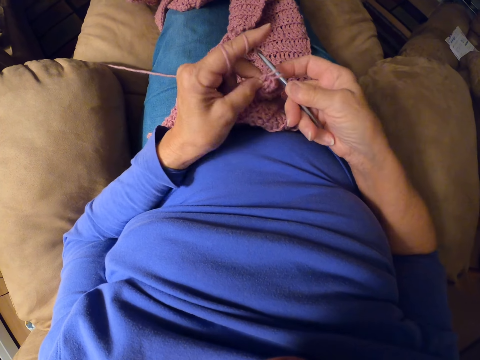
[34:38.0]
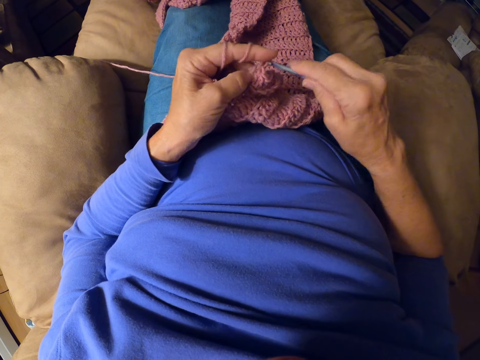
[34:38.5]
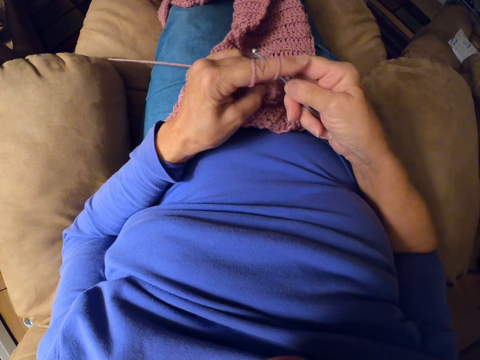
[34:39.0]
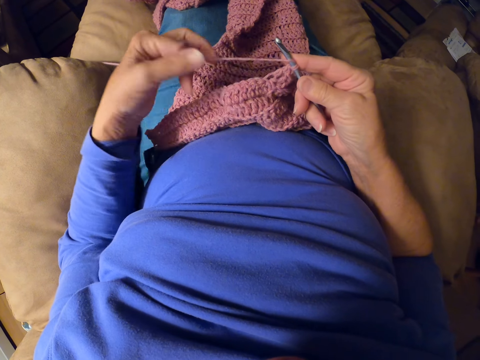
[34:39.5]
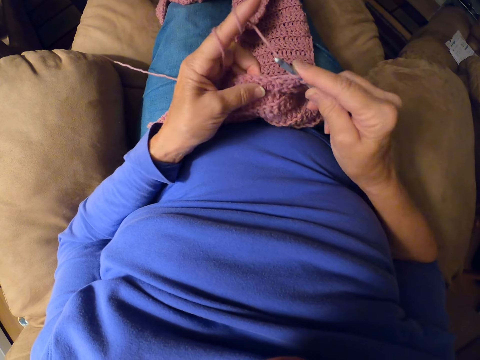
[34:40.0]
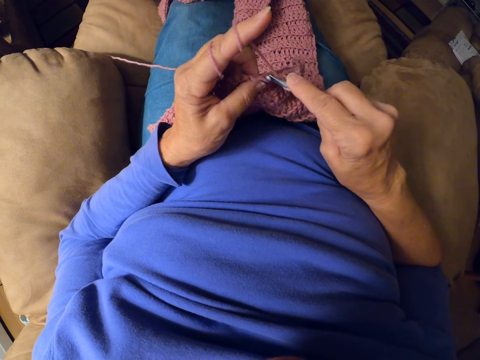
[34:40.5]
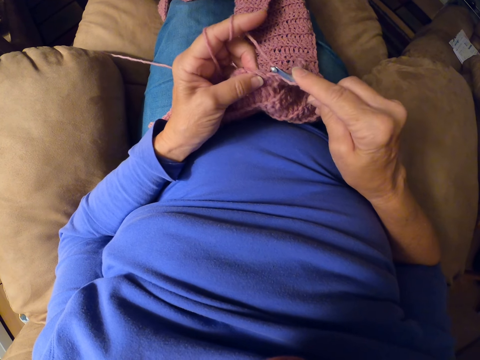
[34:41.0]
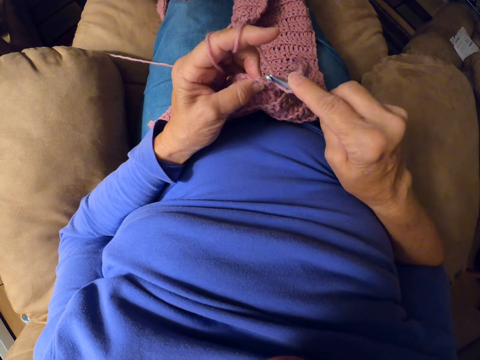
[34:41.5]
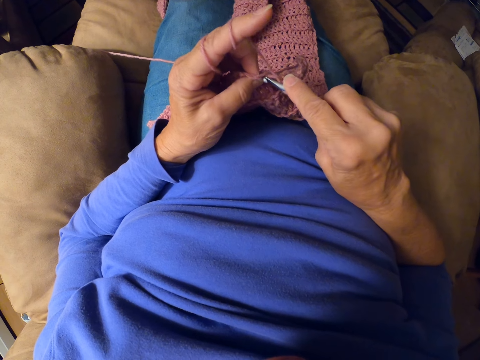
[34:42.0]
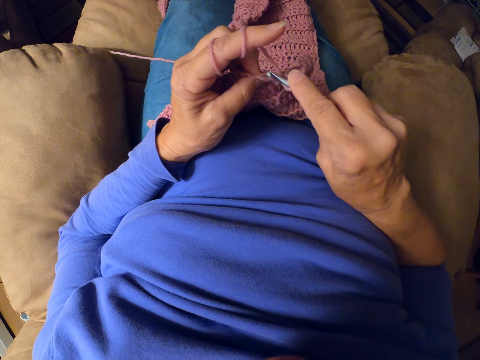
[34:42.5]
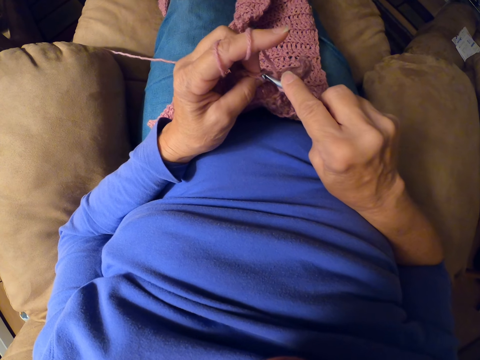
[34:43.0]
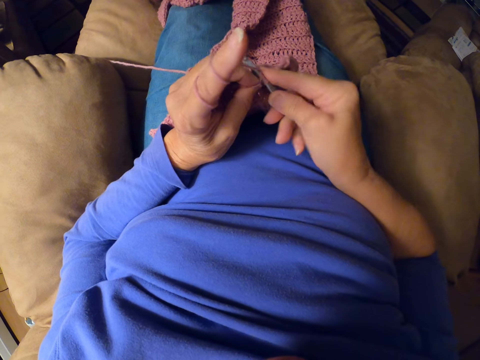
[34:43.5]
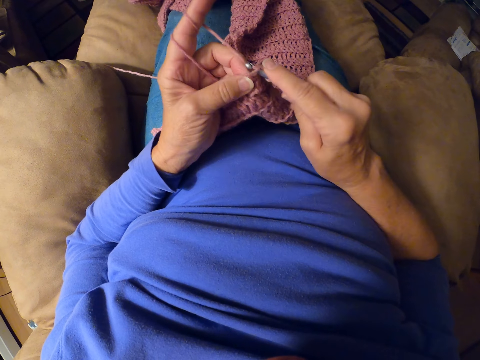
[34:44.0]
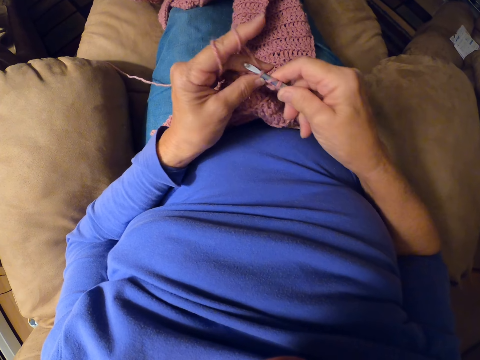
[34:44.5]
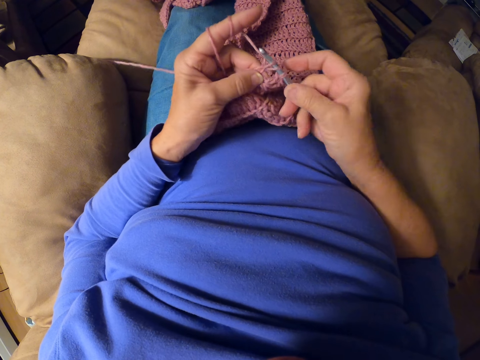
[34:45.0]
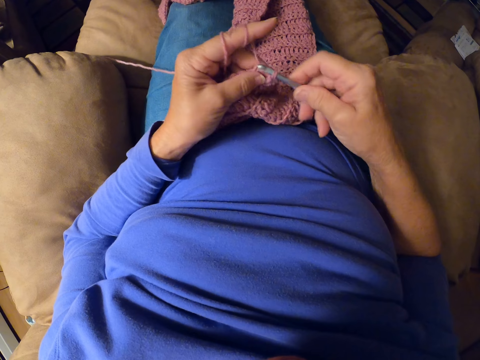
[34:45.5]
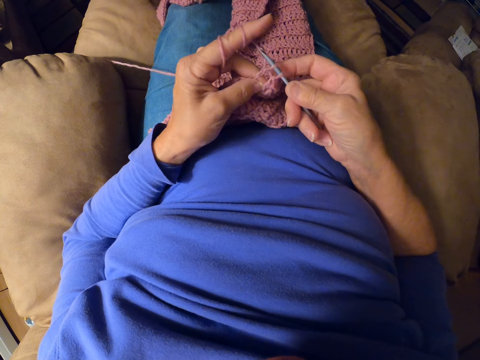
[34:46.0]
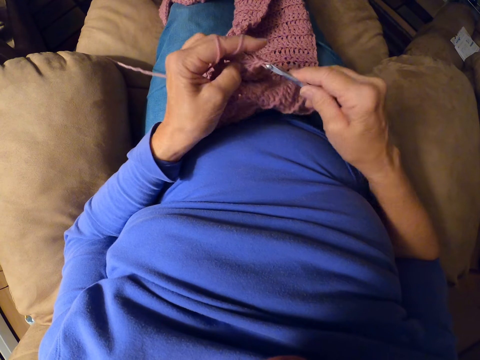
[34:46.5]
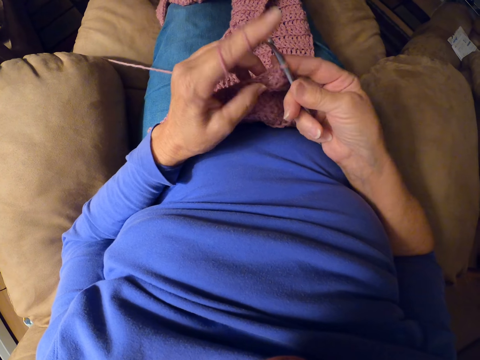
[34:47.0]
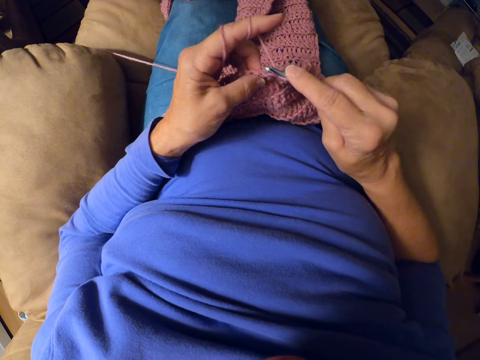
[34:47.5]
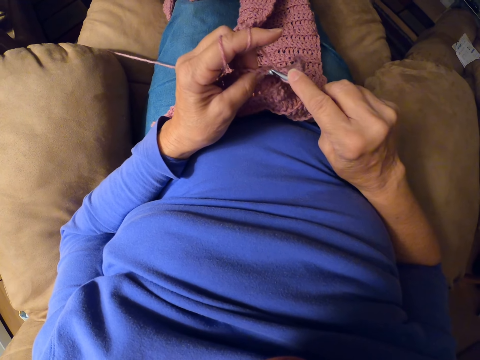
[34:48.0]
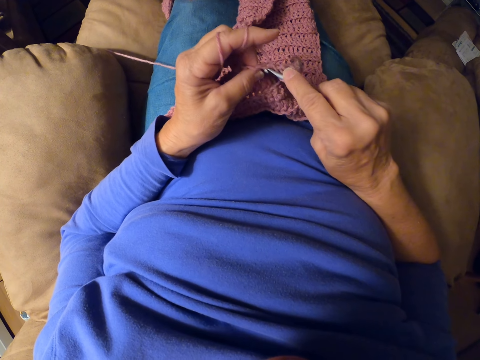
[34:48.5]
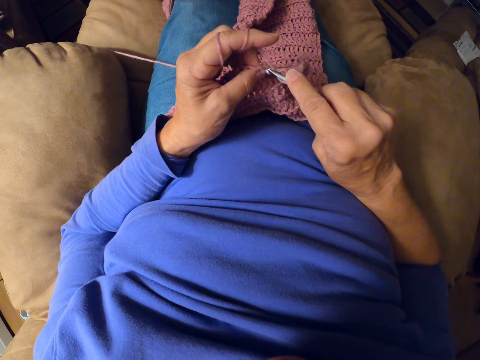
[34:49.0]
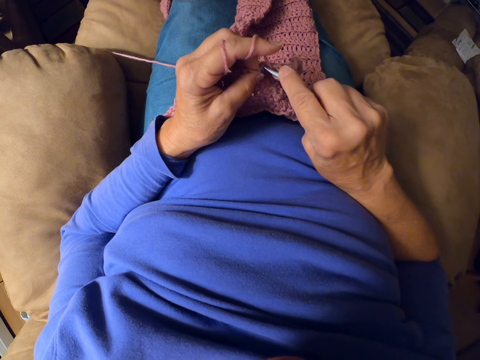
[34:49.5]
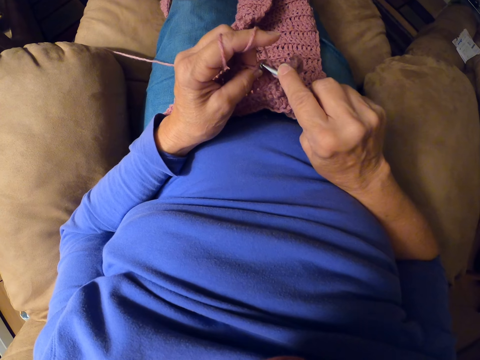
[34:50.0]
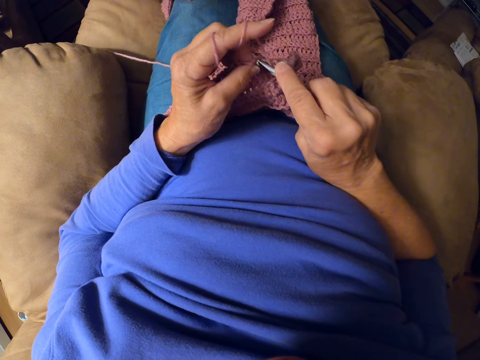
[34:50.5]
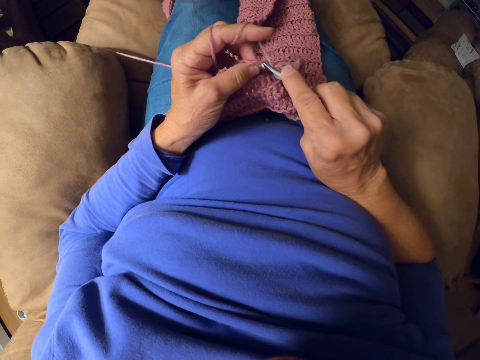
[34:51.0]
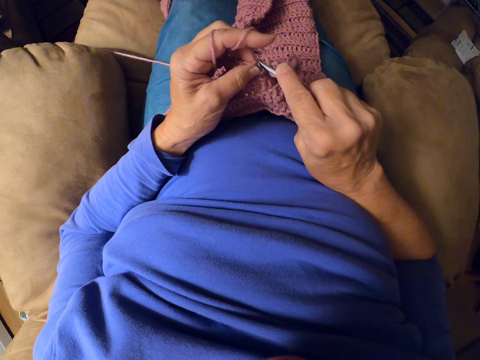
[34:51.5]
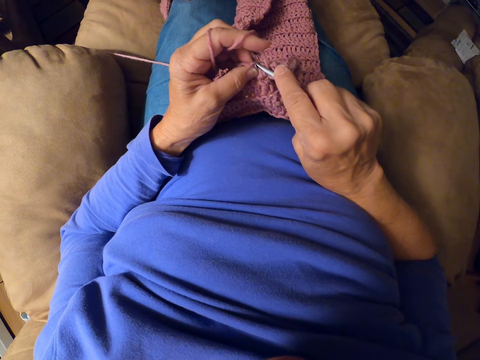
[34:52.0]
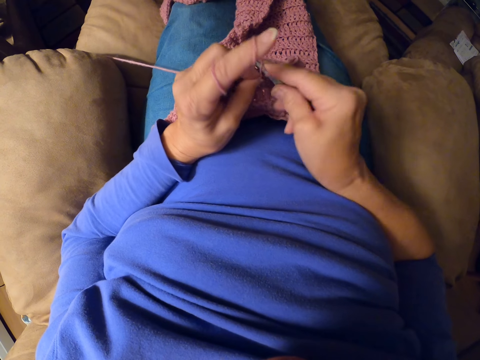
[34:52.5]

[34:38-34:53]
The camera wearer rolls the yarn around her finger. She crochets with the crochet hook.

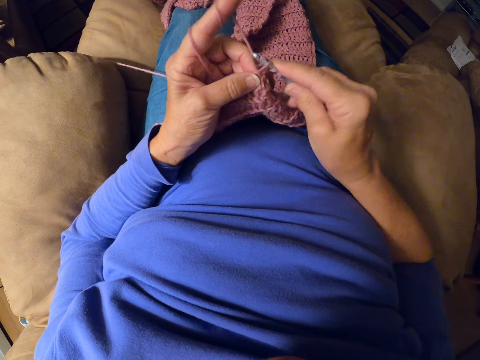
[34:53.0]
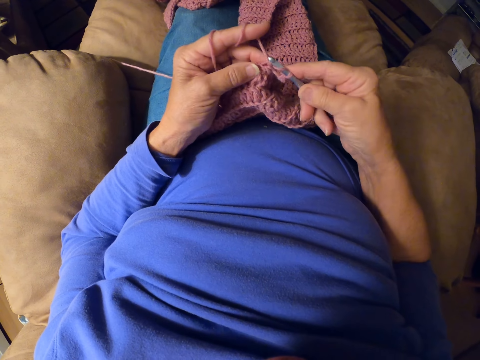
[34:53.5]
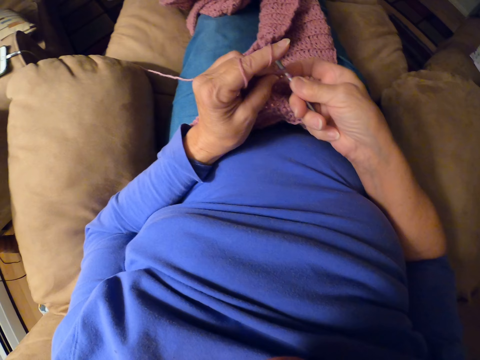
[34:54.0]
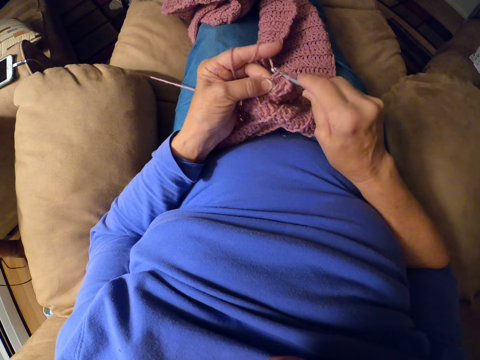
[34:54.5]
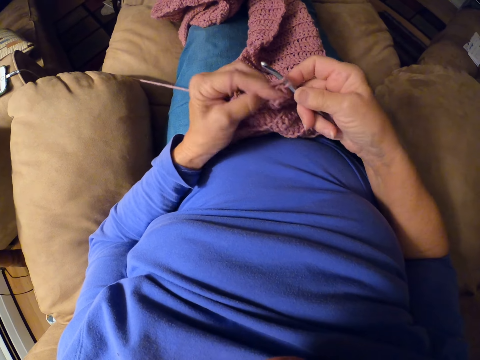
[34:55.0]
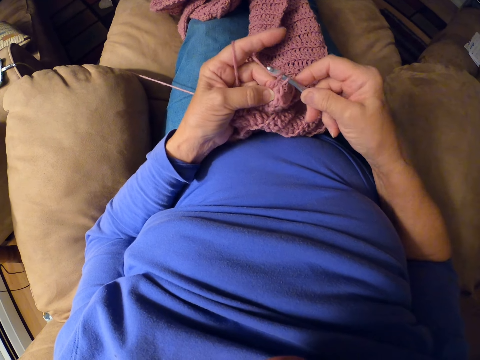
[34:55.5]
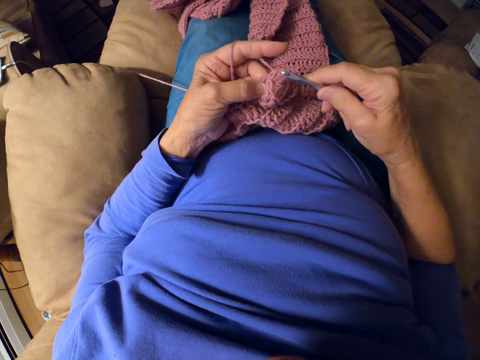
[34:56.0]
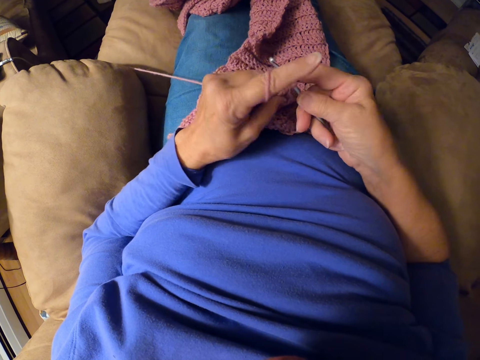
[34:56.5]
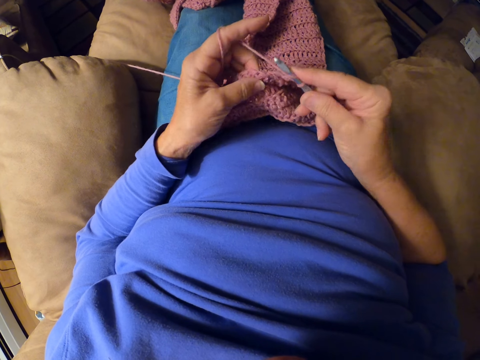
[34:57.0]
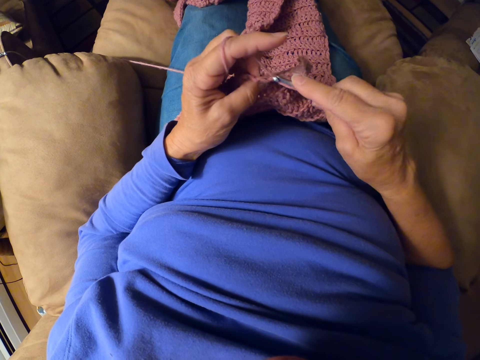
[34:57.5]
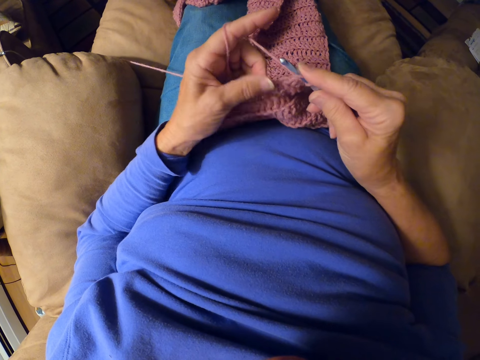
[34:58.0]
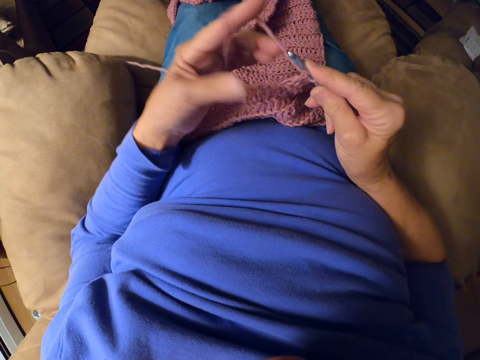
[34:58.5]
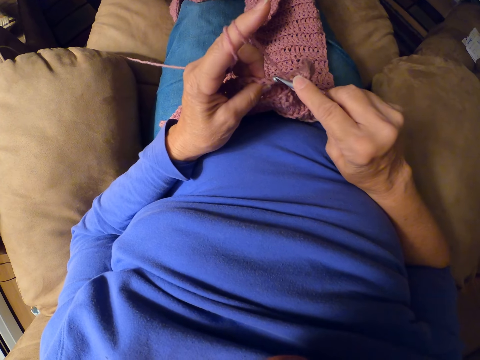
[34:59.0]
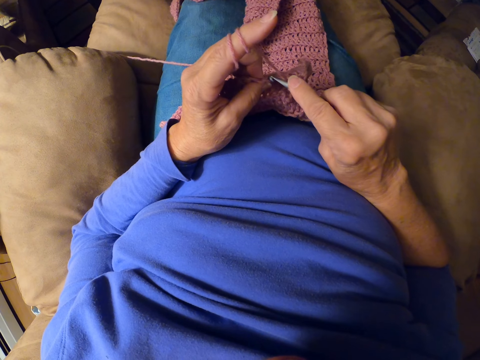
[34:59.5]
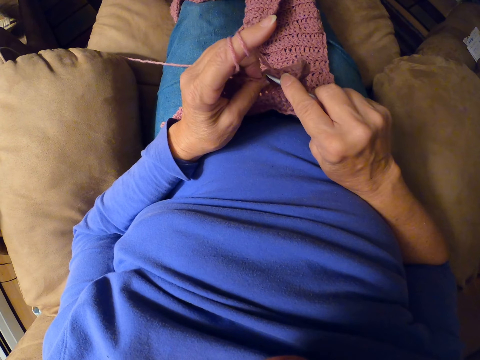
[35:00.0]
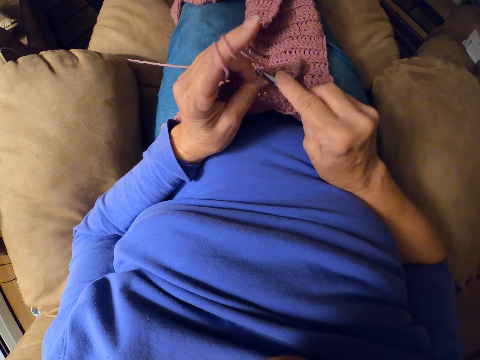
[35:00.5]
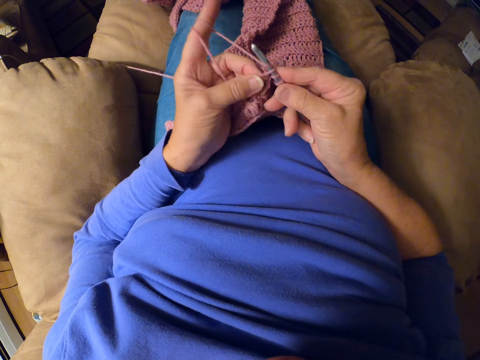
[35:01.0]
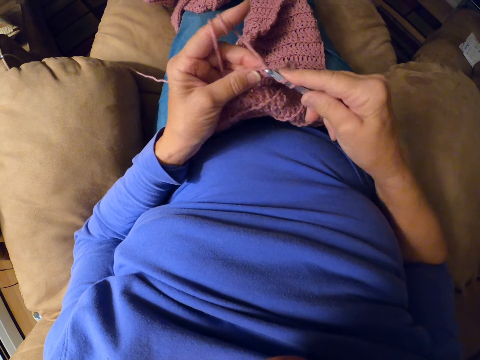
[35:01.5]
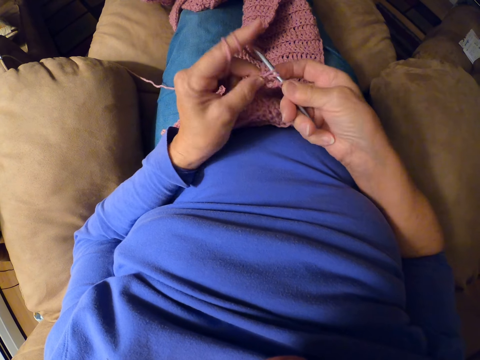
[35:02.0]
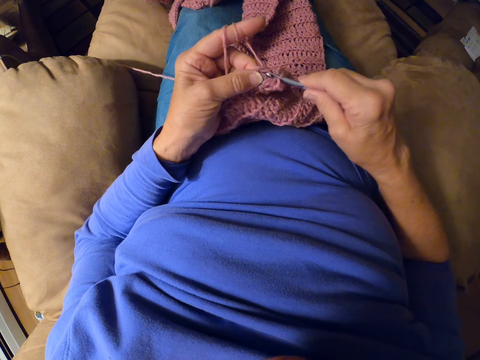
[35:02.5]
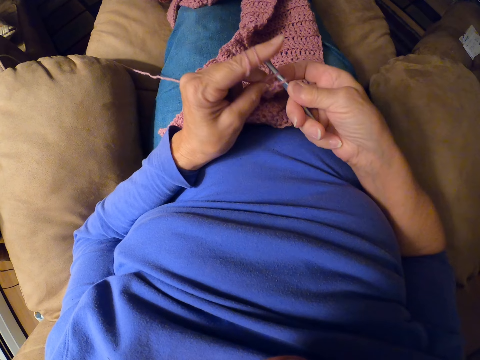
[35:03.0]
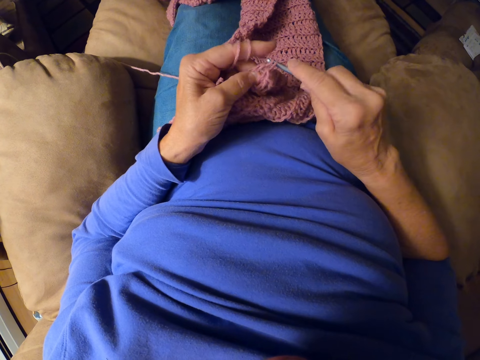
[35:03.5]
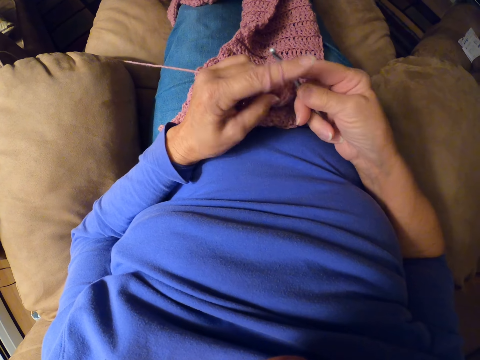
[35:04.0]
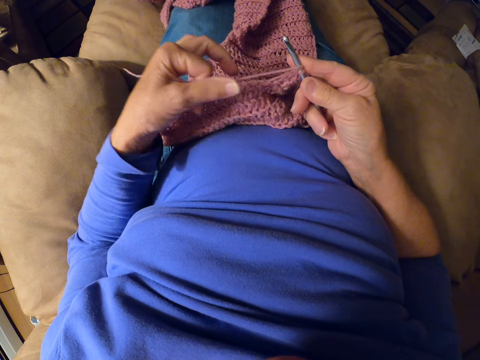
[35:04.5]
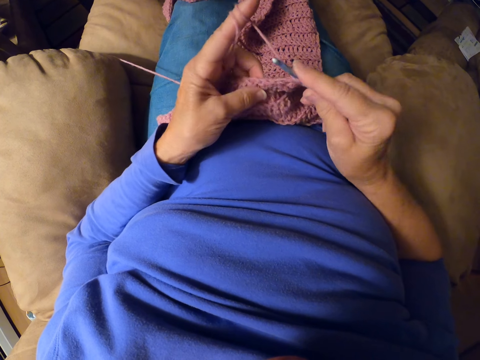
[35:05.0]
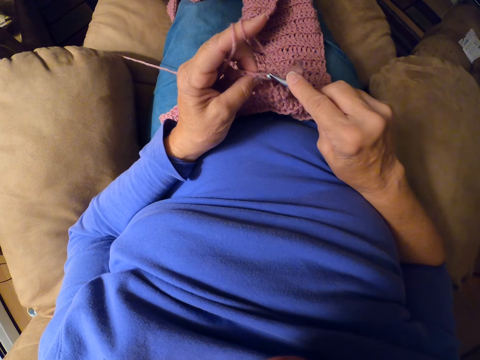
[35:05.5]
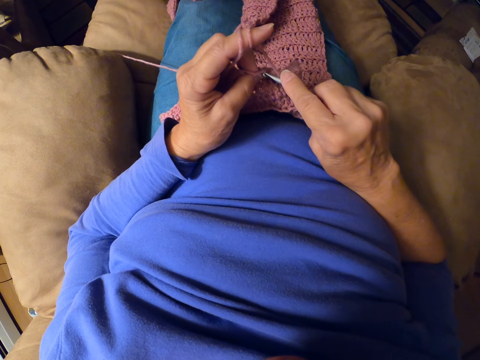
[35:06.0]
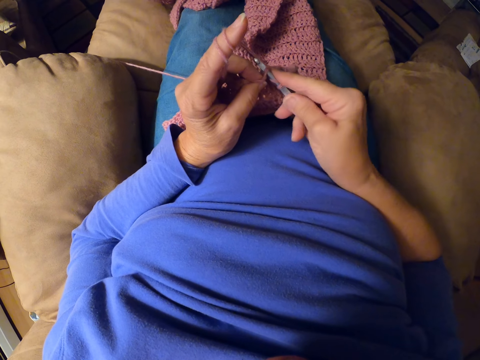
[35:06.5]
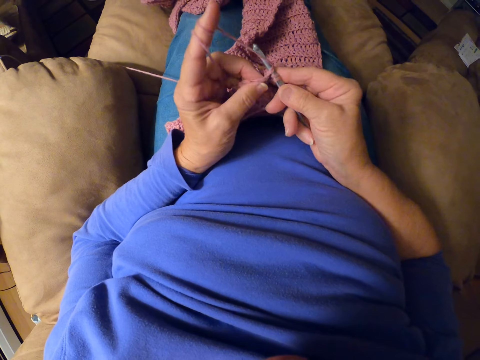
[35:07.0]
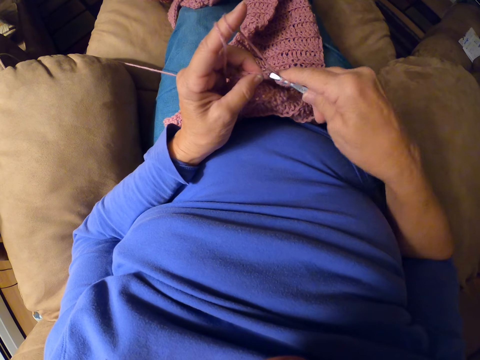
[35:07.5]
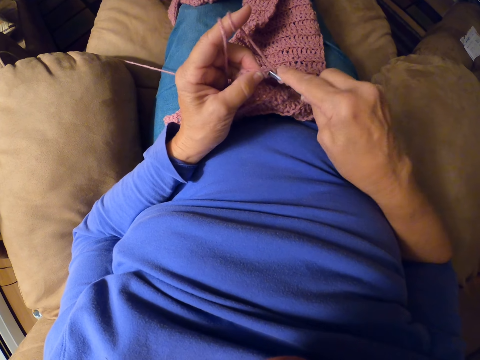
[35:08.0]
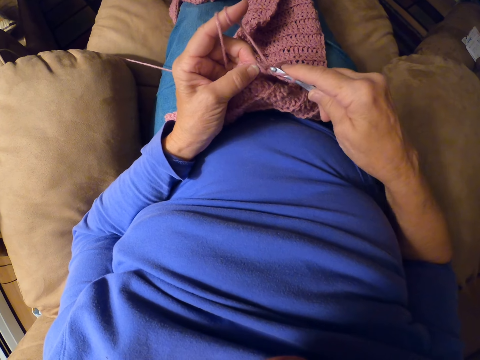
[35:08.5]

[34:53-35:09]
The camera wearer rolls the yarn around her finger. She crochets with the crochet hook. She rolls the yarn around her finger. She crochets with the crochet hook.
